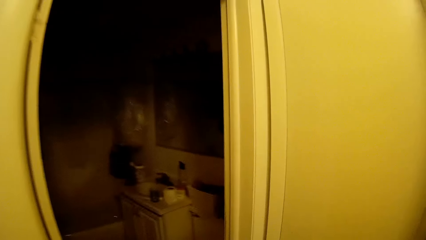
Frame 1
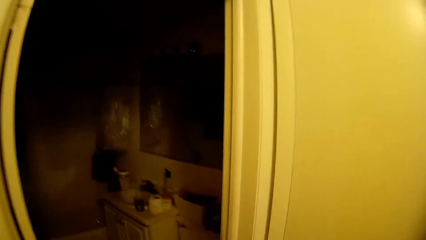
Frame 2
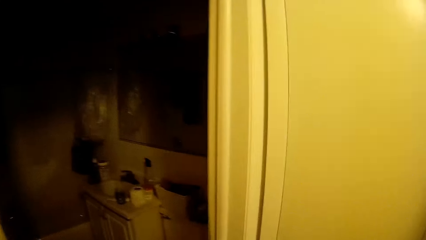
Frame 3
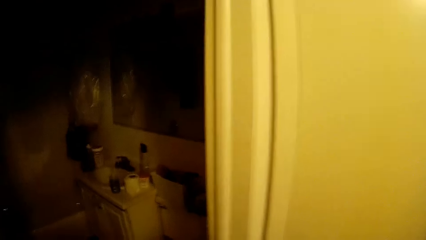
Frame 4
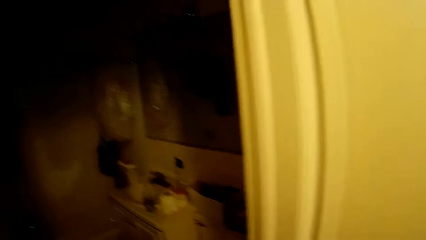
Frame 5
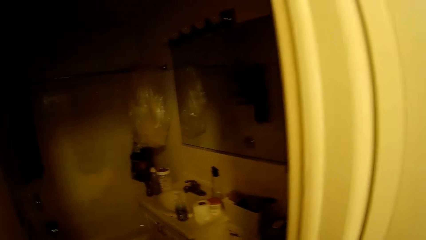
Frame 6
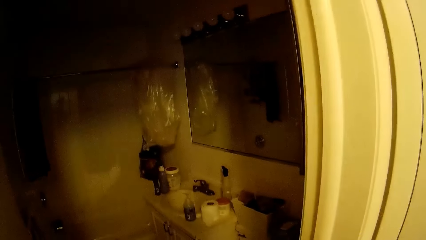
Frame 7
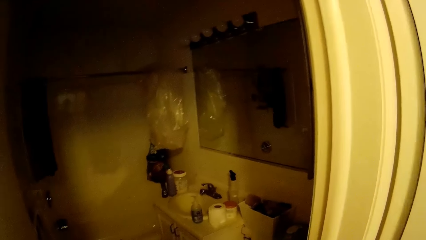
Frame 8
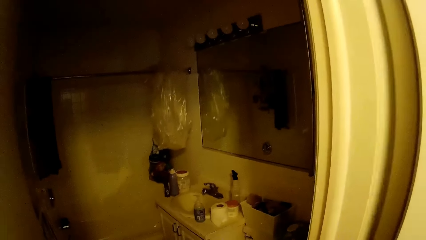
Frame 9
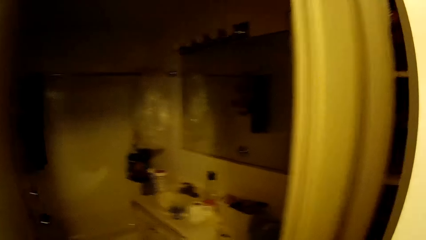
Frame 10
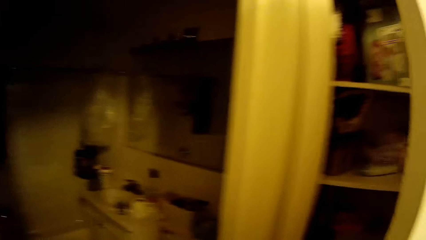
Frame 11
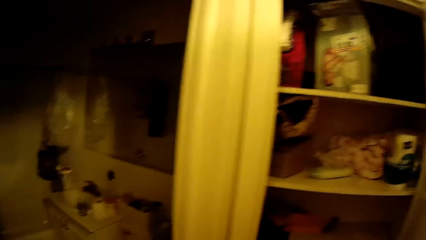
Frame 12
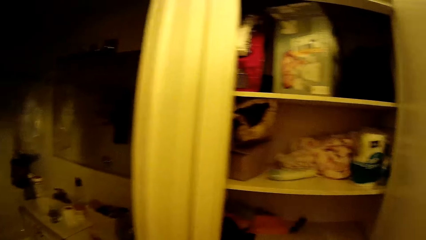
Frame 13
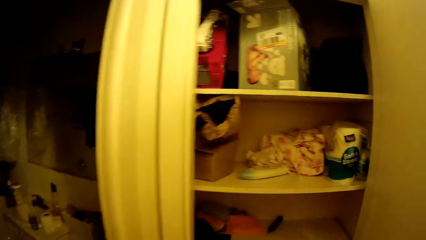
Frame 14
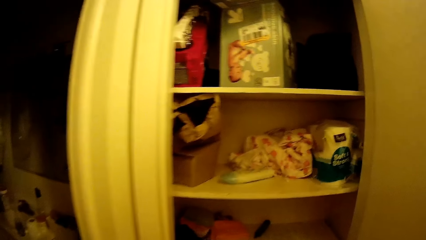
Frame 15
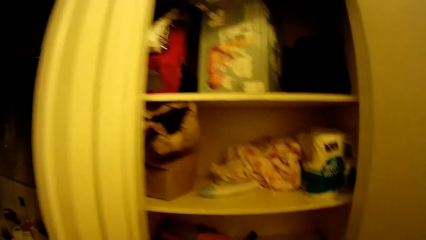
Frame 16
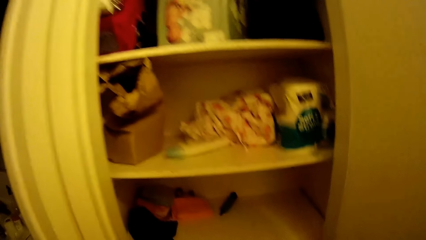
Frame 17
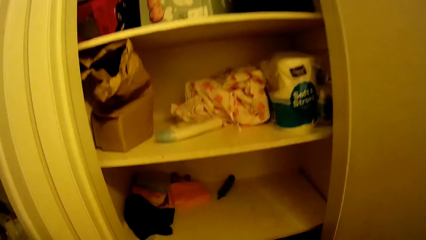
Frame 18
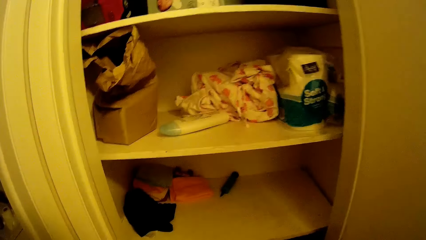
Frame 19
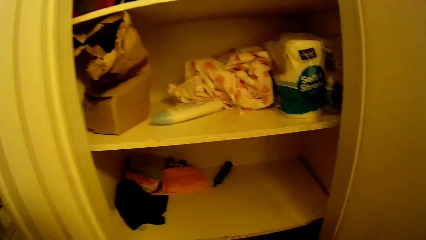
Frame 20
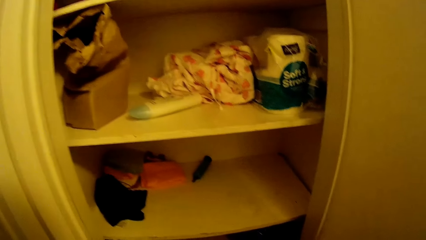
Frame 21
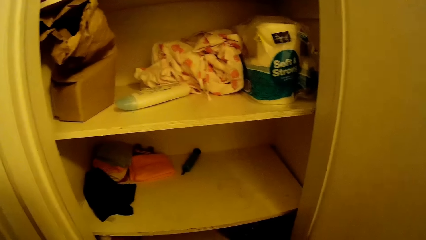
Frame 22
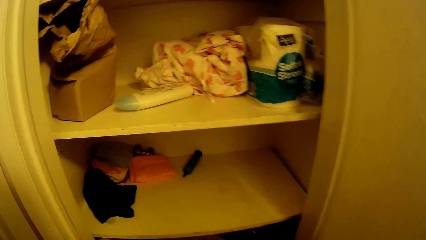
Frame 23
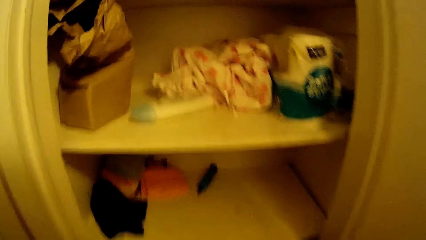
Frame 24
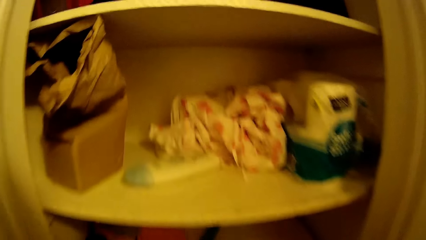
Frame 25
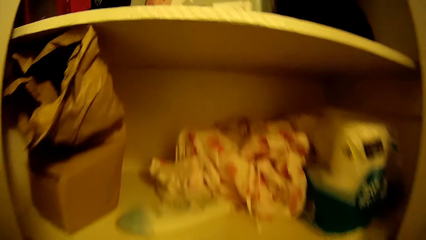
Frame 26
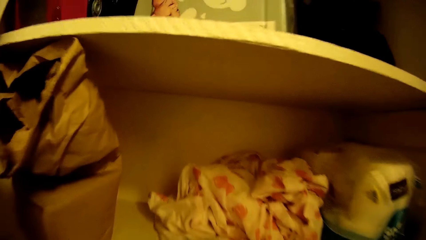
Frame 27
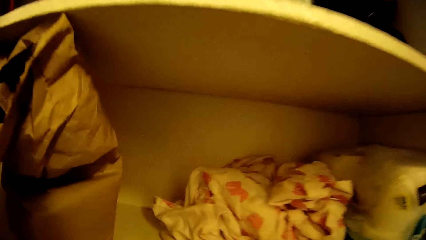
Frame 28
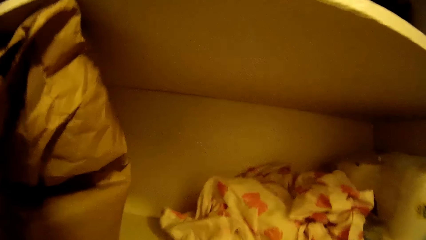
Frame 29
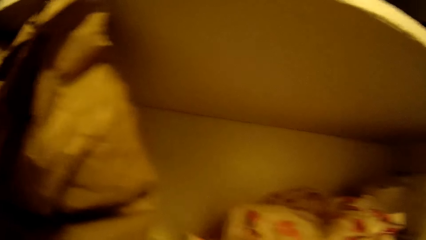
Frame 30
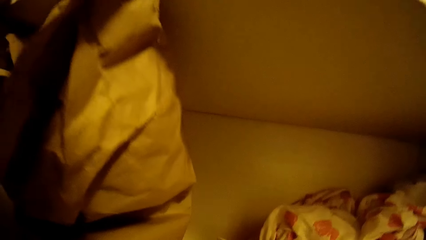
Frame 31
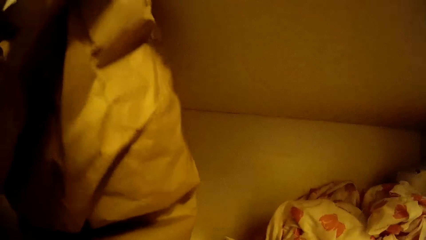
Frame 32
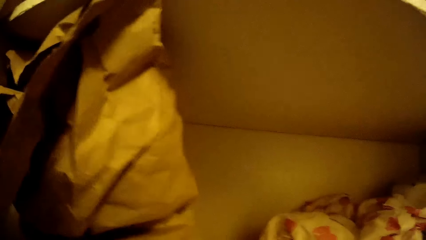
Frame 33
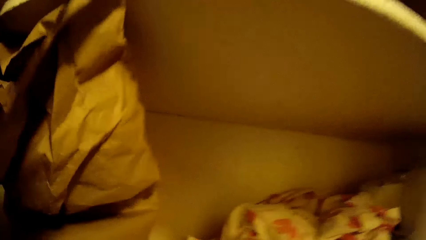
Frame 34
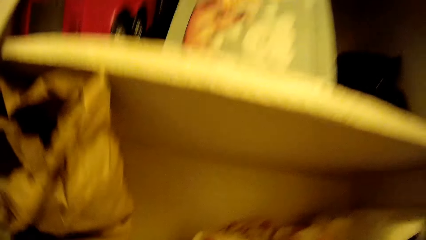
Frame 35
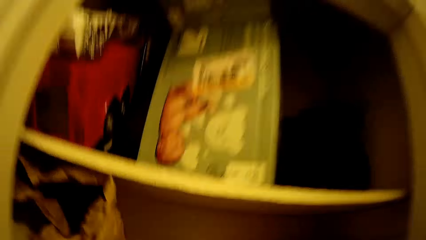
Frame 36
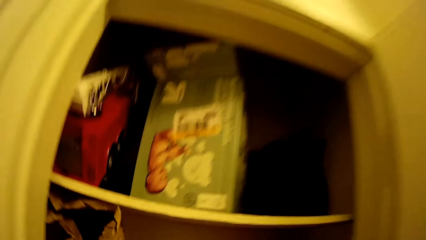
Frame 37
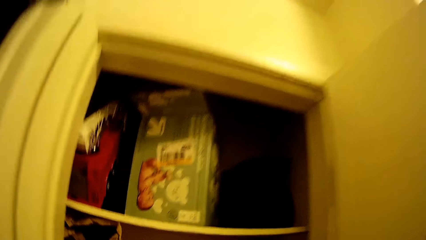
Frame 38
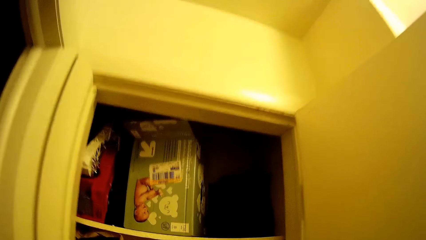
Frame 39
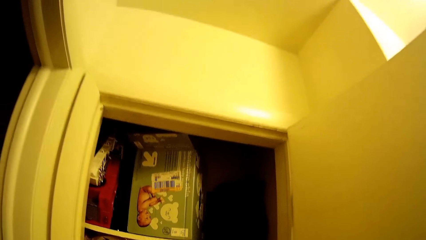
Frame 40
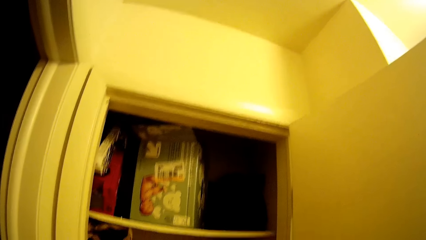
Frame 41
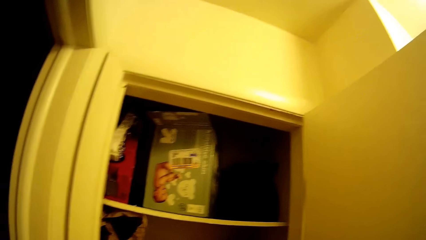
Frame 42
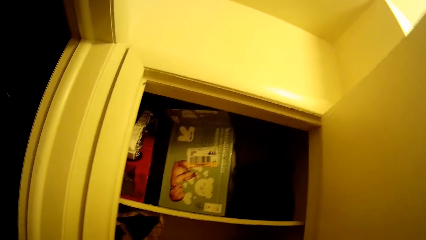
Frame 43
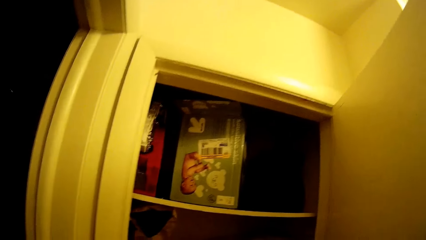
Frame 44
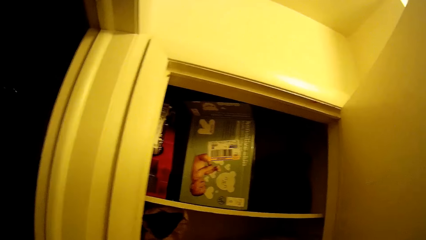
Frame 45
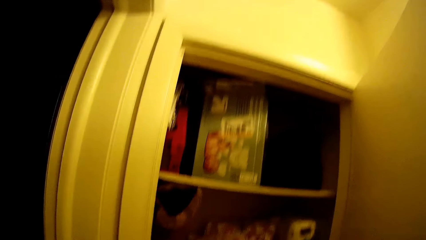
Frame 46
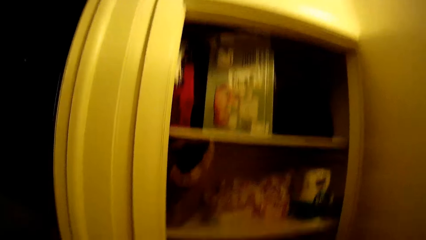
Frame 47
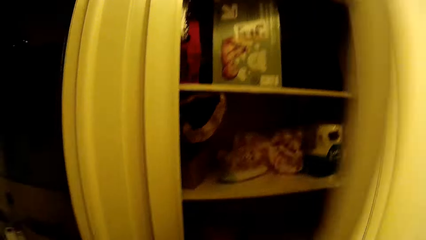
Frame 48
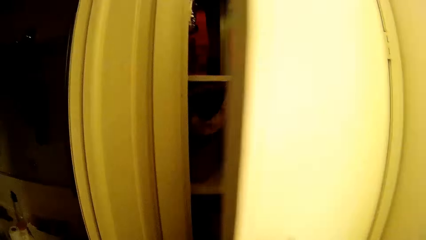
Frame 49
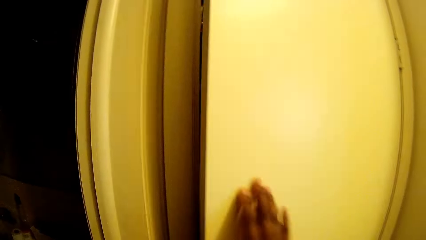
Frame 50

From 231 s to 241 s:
The camera wearer puts on lights and walks around. She closes a closet with her right hand.
